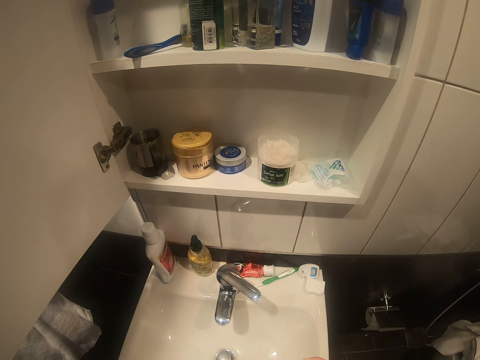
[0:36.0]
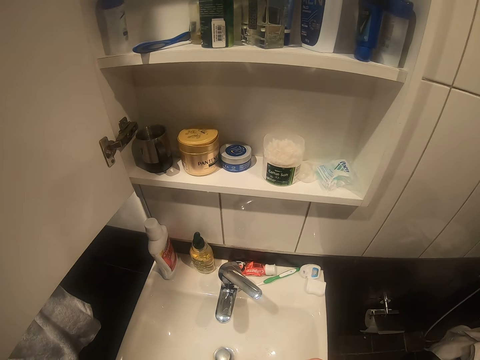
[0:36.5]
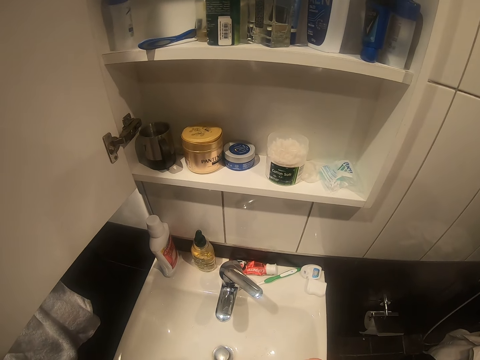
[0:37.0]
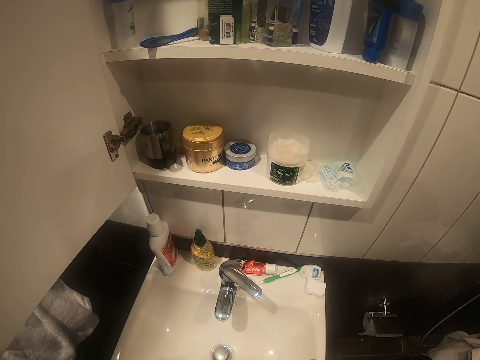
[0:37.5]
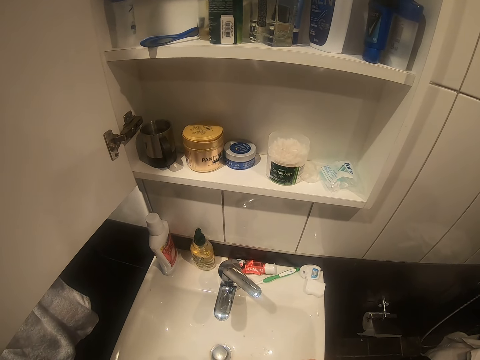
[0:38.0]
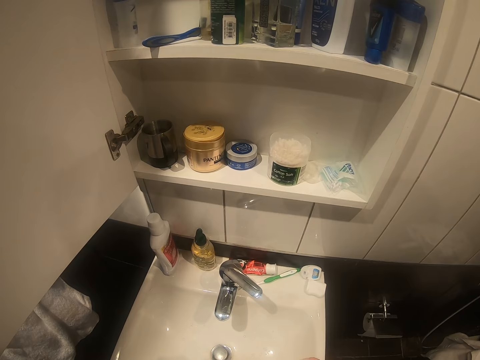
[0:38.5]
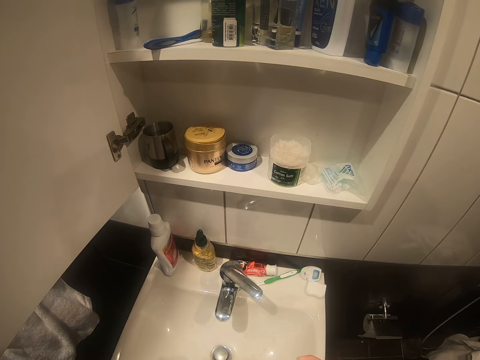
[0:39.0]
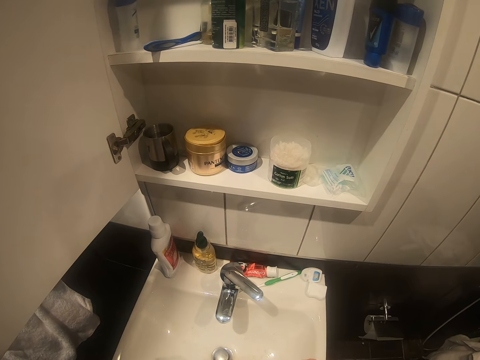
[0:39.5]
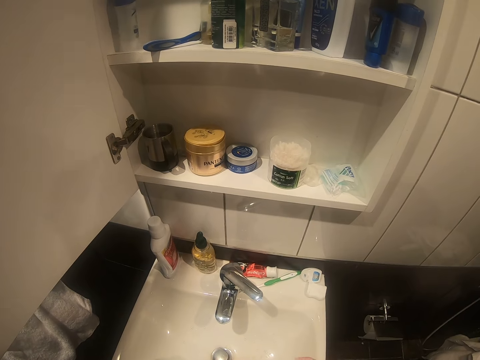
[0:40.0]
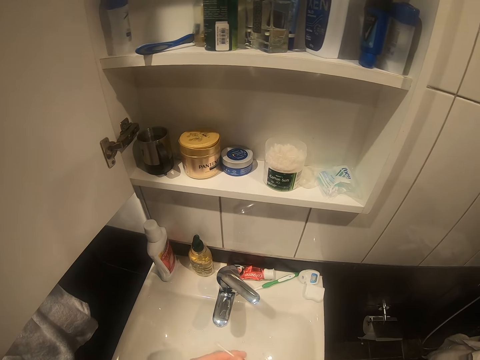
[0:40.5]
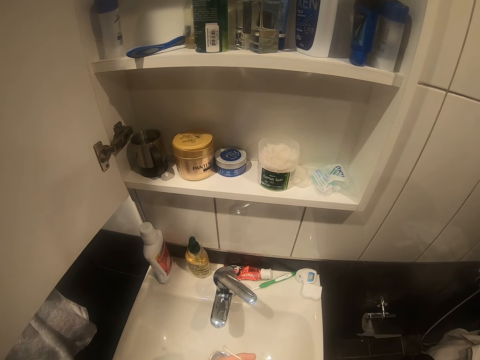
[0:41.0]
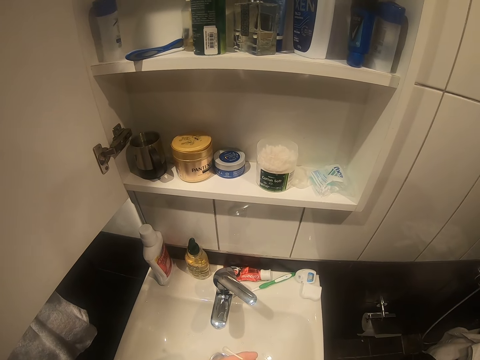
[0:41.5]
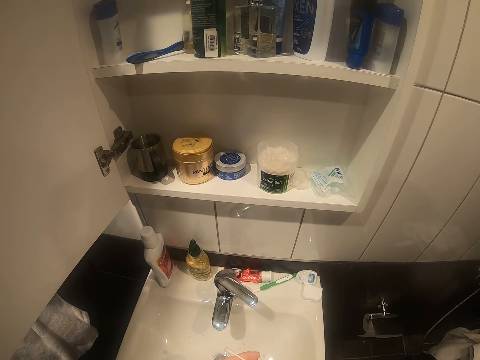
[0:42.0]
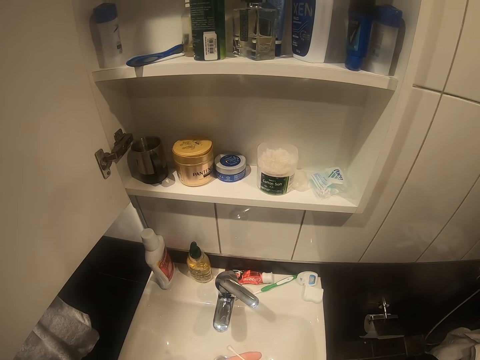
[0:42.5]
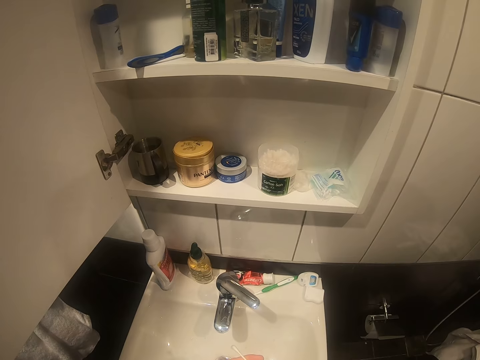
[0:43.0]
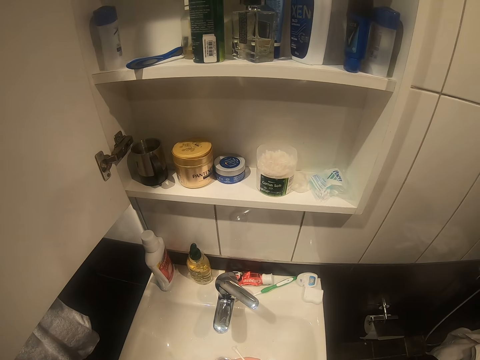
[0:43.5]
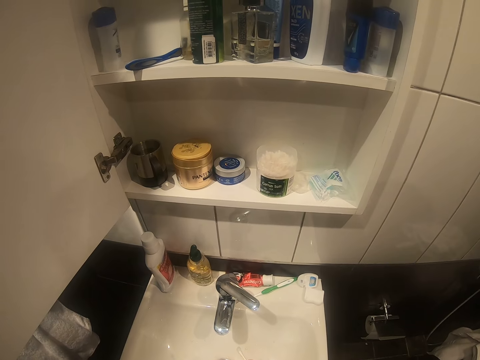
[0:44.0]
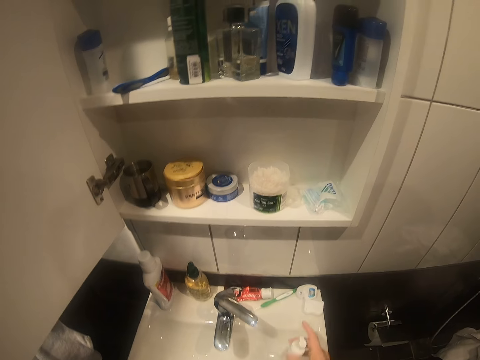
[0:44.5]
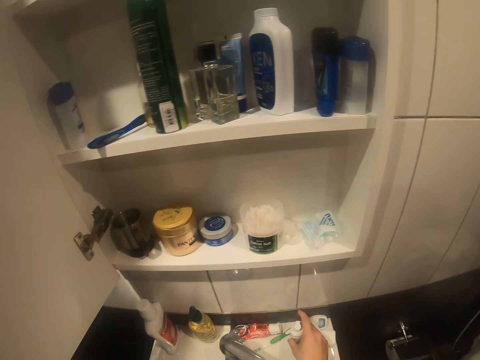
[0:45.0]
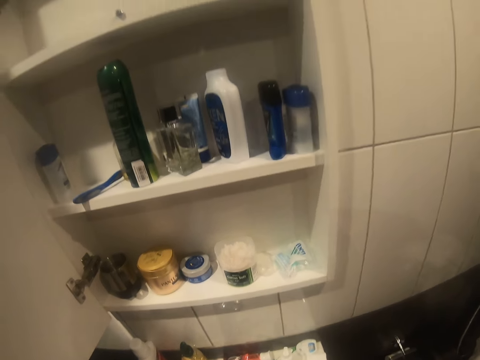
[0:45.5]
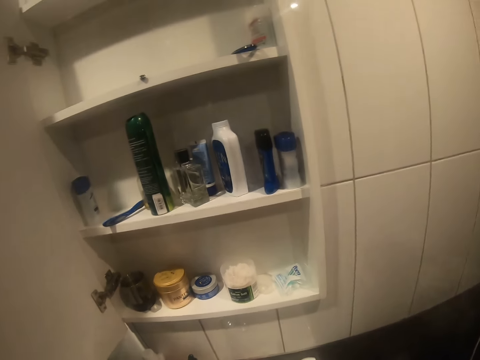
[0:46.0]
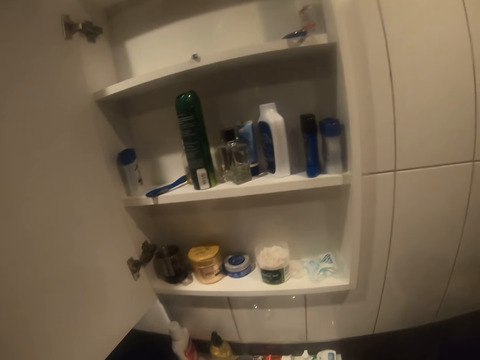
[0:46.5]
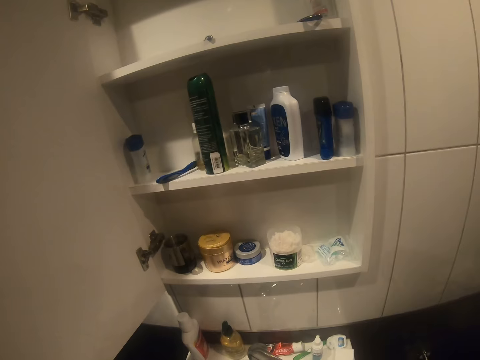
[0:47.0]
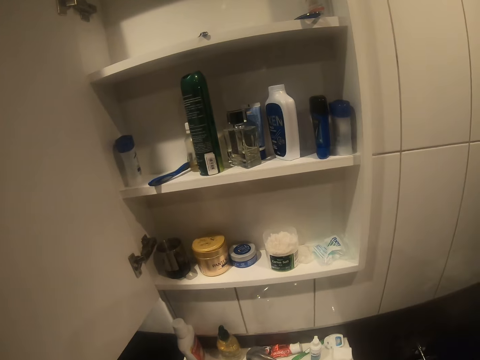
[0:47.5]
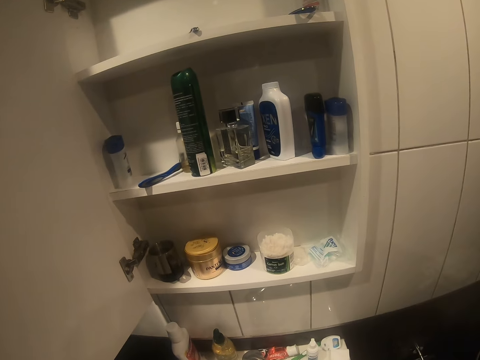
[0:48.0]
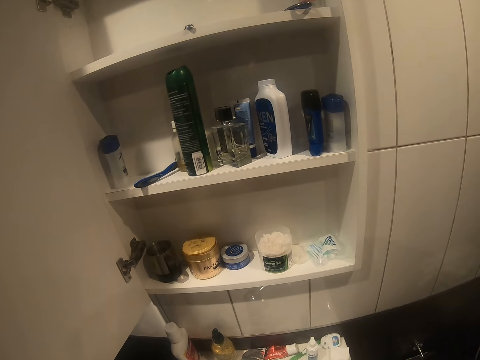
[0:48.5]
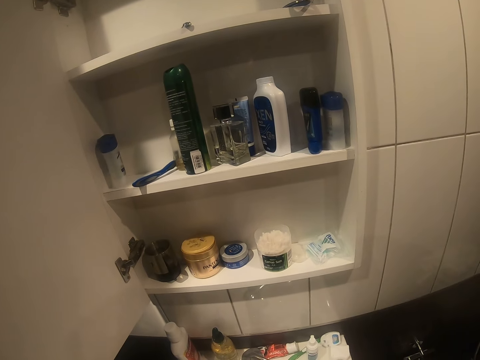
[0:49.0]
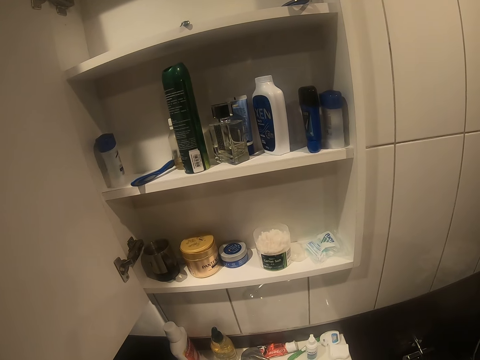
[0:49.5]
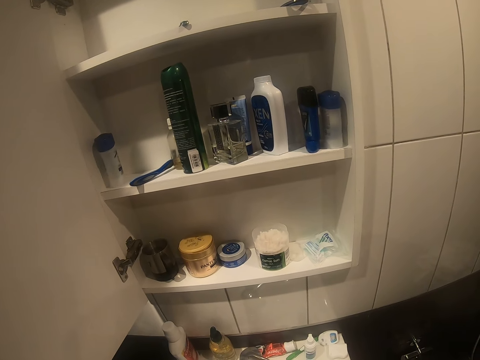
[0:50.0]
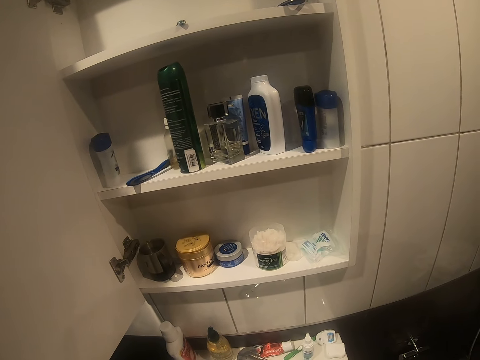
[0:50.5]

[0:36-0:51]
The camera wearer lifts the right hand. They look inside the shelf.

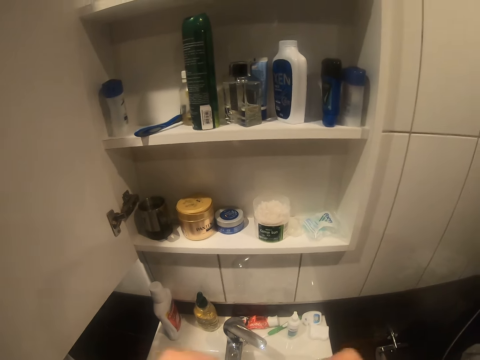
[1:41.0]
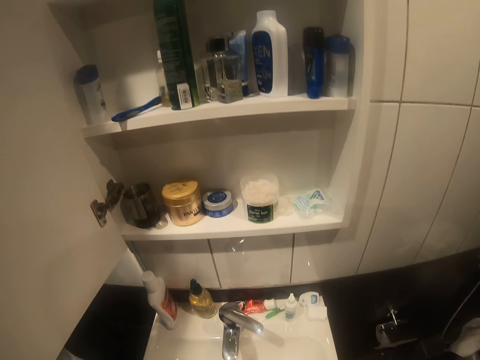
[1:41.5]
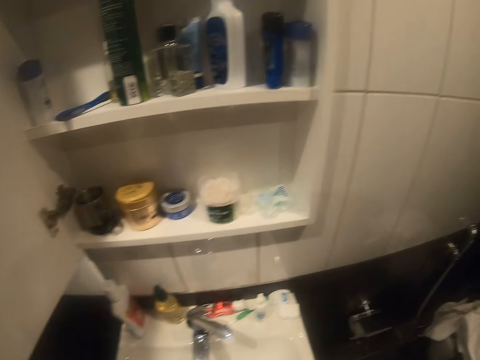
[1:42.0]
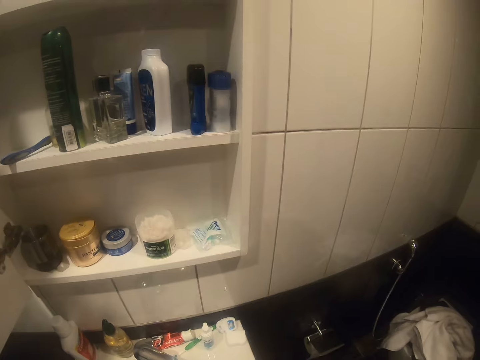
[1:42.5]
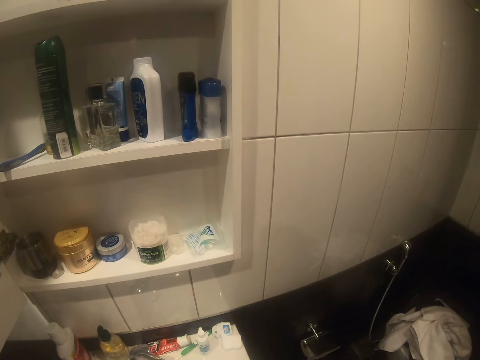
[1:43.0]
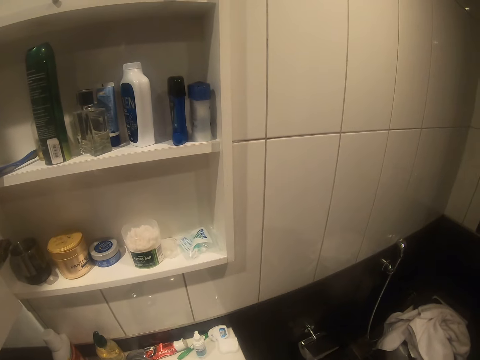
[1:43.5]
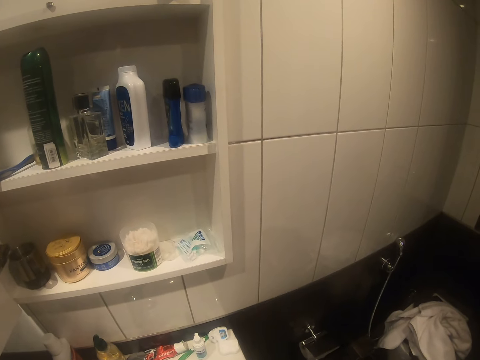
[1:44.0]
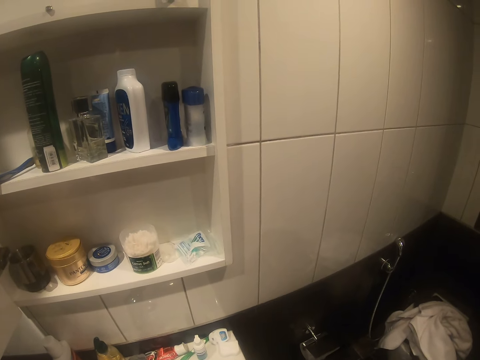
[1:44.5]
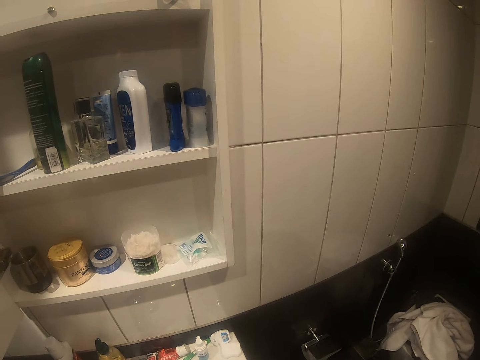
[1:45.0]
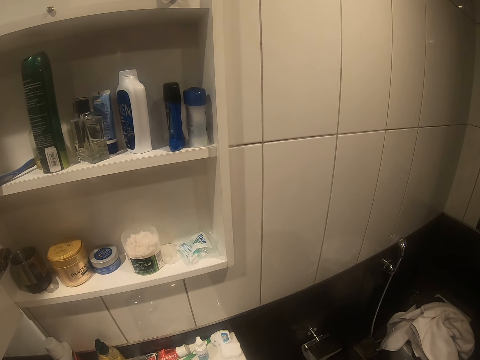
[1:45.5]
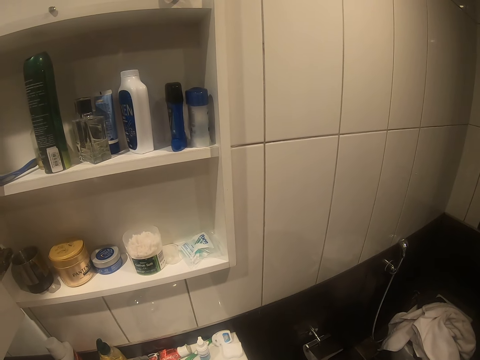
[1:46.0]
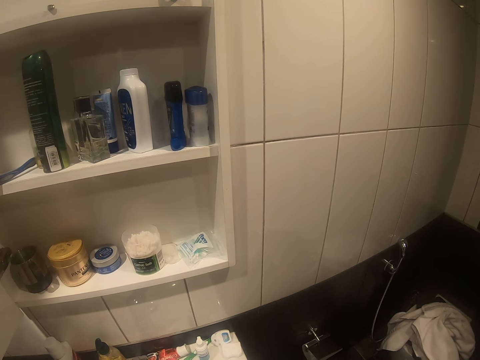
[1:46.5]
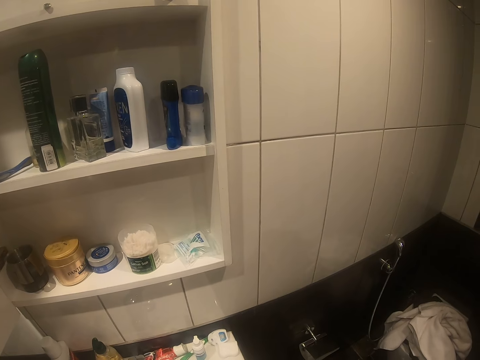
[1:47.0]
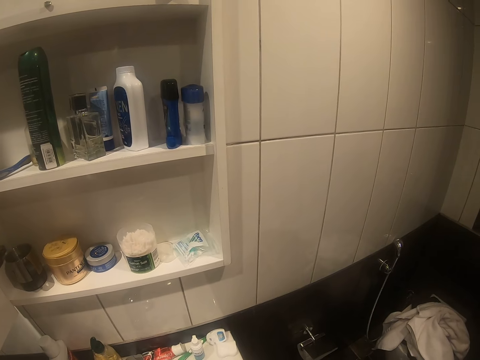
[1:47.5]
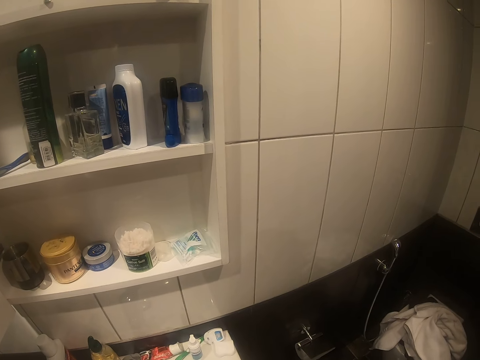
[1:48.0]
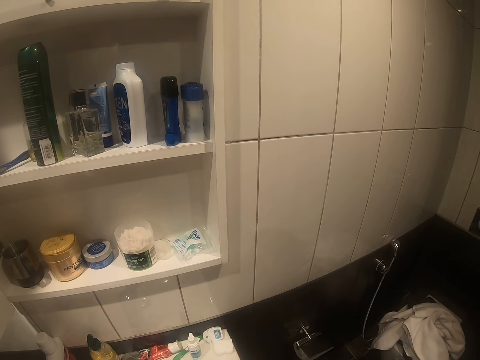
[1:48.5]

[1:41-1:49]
The camera wearer looks around. They look inside the shelf.

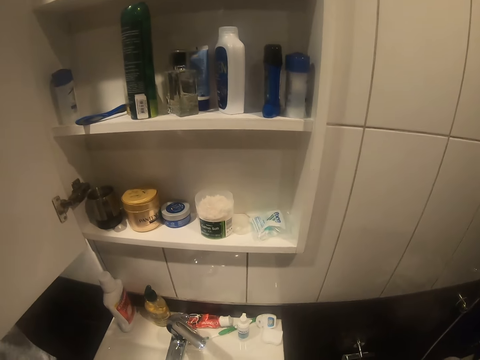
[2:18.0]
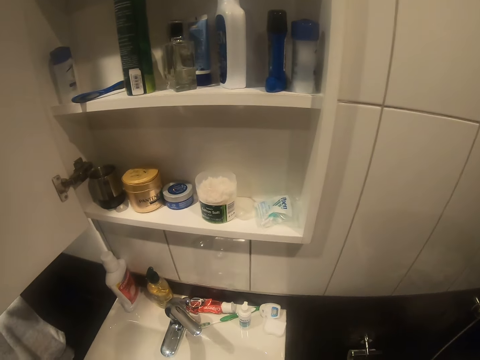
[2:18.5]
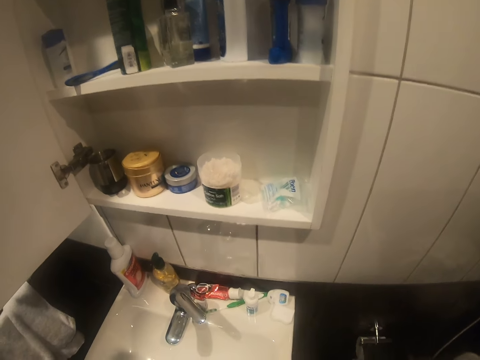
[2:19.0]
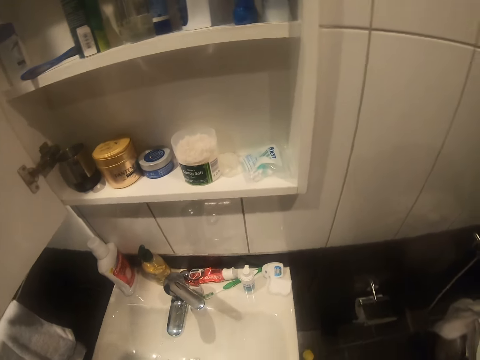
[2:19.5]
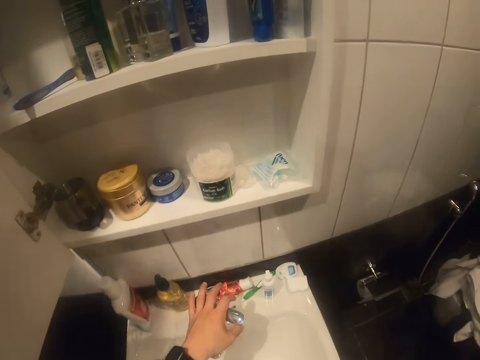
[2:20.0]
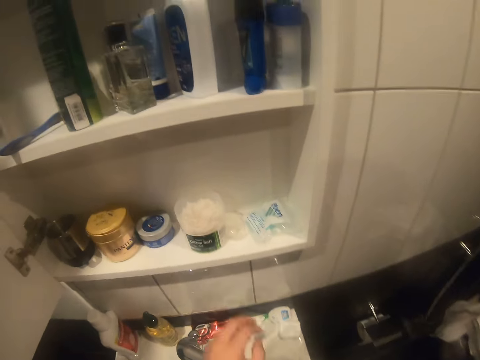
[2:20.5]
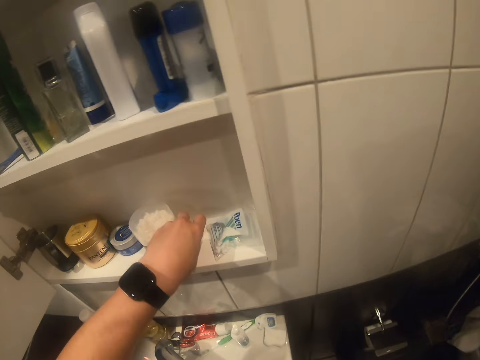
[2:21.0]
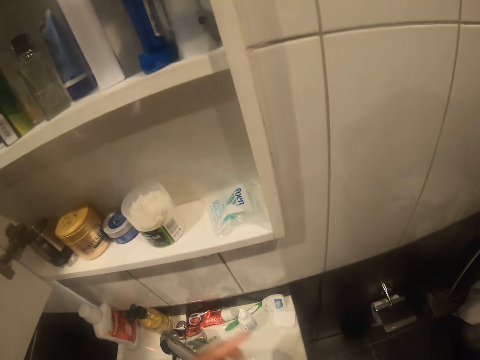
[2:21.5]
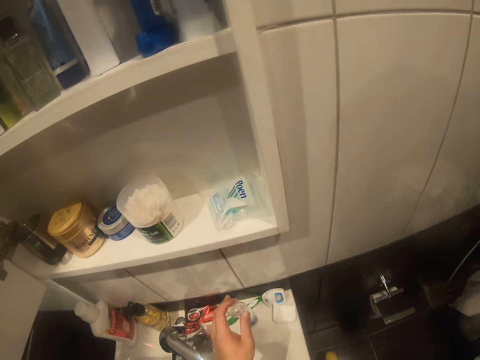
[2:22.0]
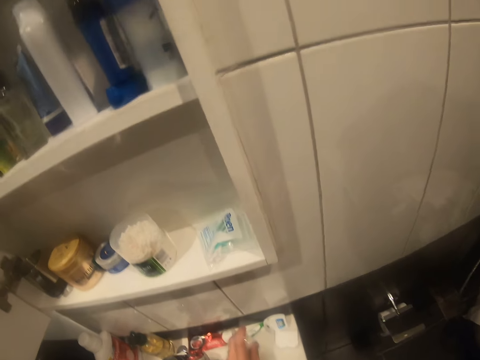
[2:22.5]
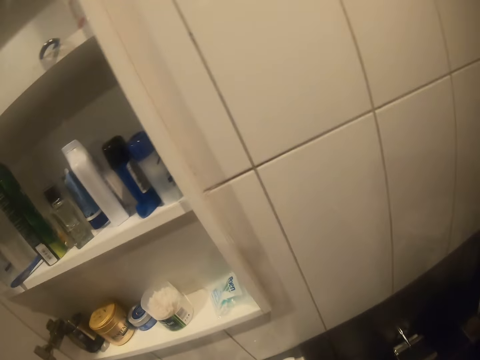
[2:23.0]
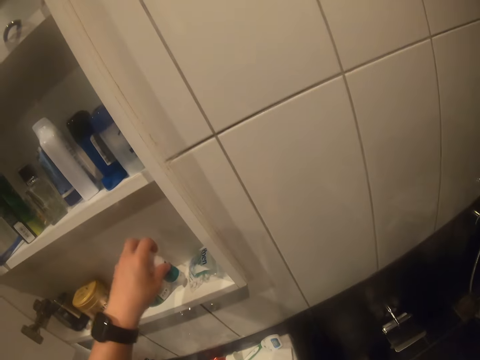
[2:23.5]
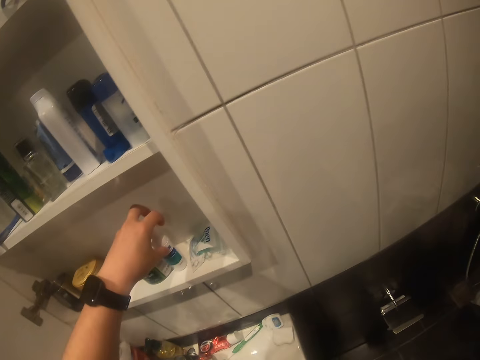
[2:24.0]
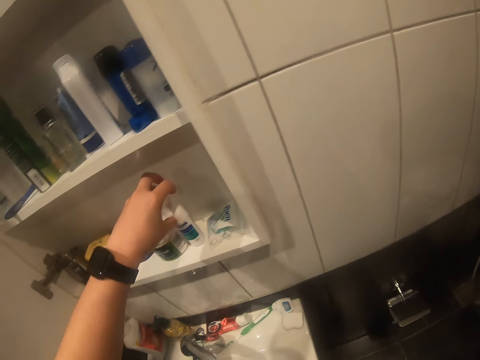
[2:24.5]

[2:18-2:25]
The camera wearer looks around. They touch the tap. They turn on the tap. They lift the left hand. They pick up a lid. They lift the lid. They close the bottle of something. They look at the shelf. They place the bottle of something on the shelf.
